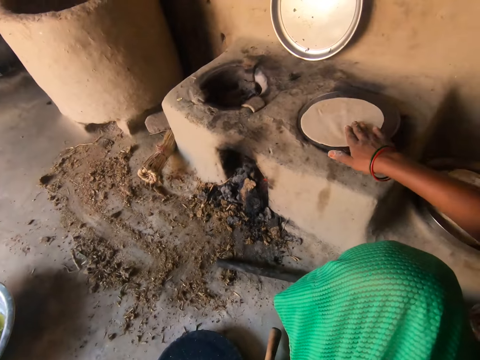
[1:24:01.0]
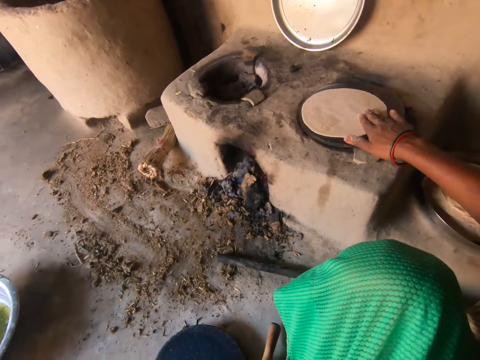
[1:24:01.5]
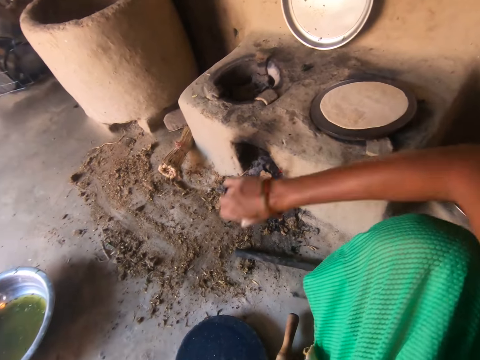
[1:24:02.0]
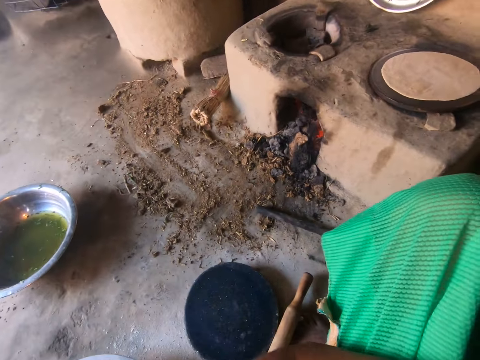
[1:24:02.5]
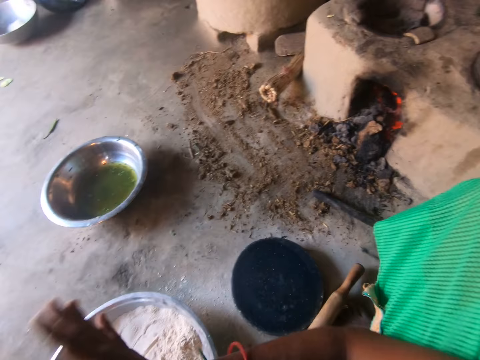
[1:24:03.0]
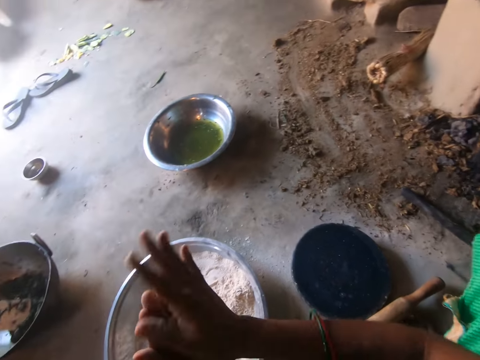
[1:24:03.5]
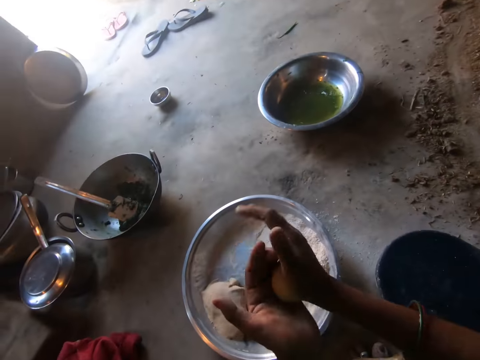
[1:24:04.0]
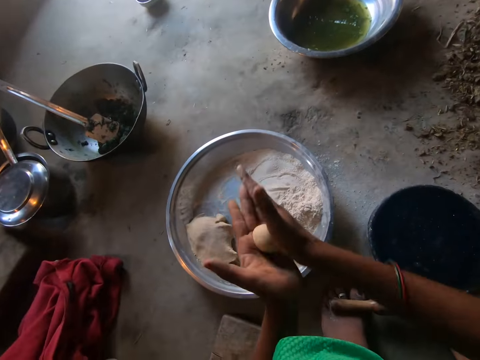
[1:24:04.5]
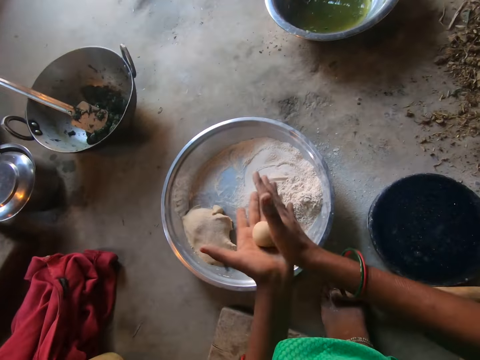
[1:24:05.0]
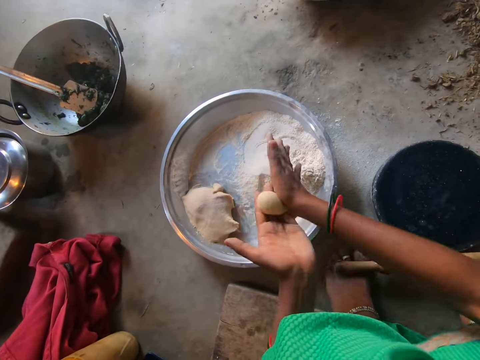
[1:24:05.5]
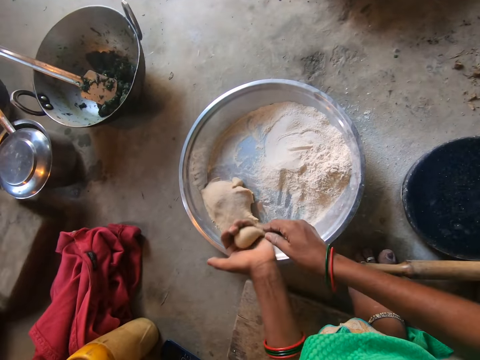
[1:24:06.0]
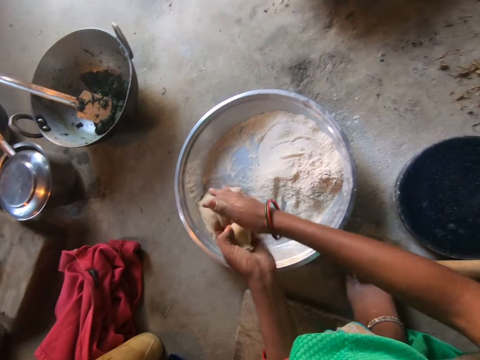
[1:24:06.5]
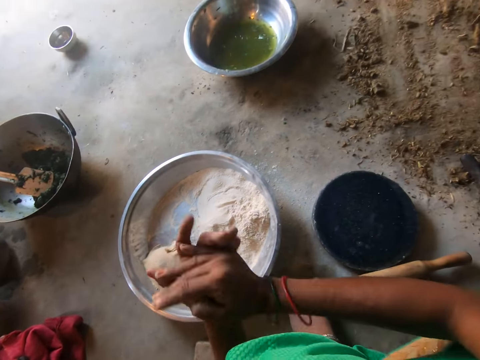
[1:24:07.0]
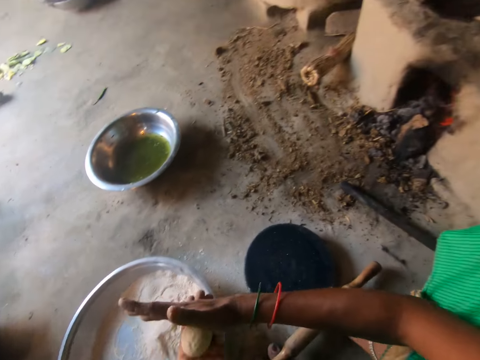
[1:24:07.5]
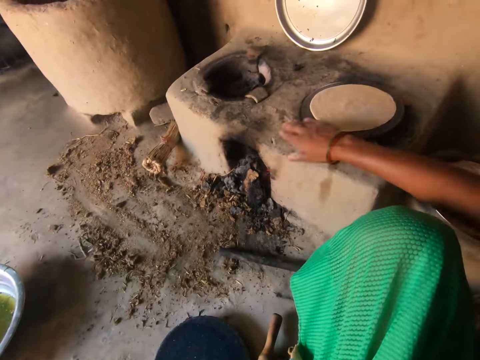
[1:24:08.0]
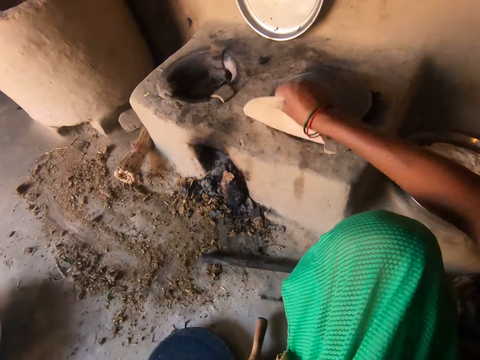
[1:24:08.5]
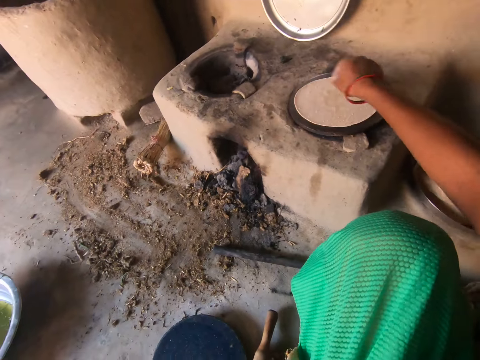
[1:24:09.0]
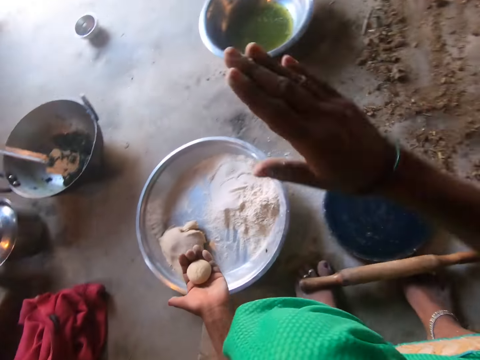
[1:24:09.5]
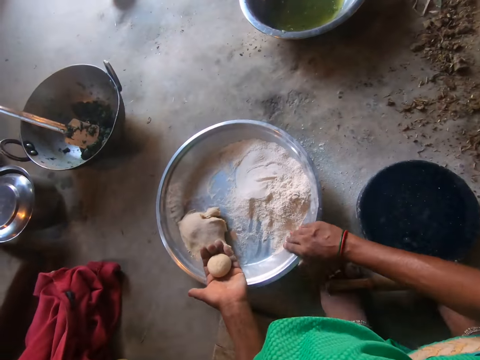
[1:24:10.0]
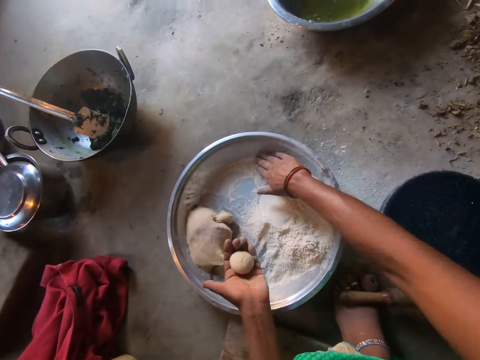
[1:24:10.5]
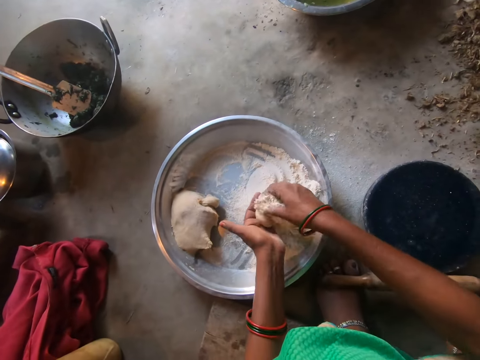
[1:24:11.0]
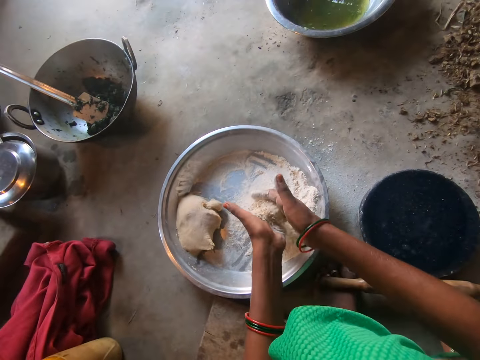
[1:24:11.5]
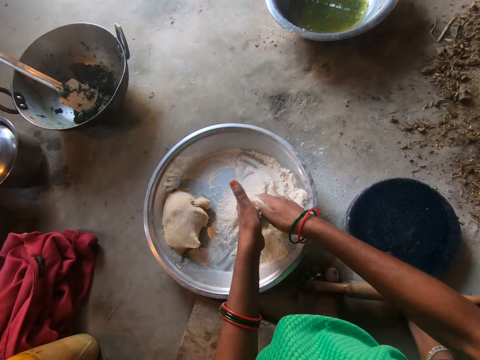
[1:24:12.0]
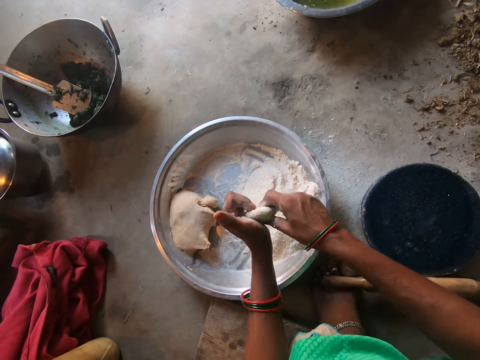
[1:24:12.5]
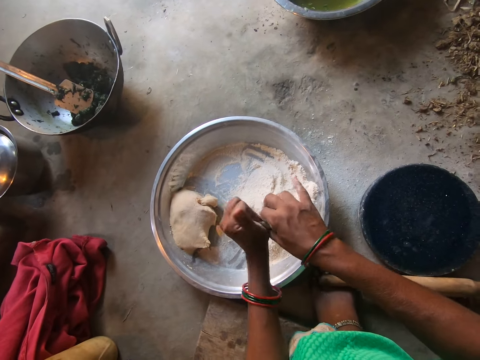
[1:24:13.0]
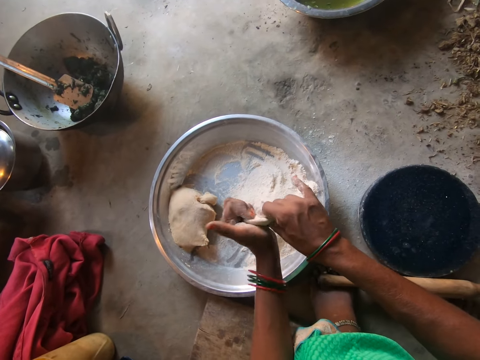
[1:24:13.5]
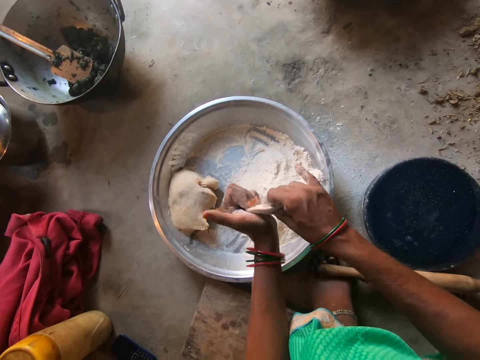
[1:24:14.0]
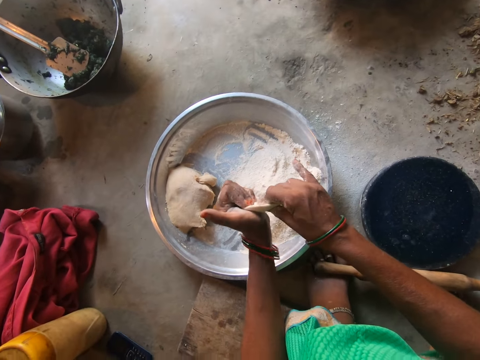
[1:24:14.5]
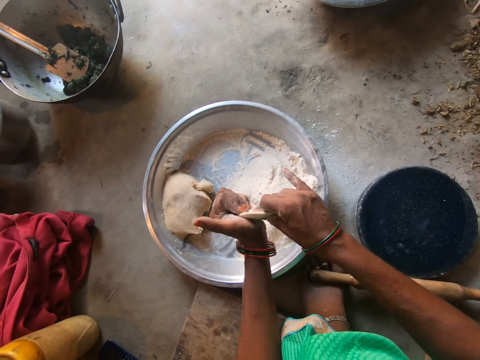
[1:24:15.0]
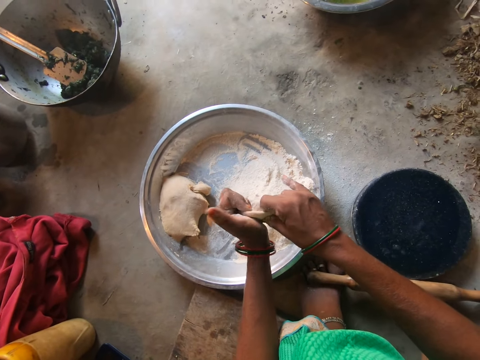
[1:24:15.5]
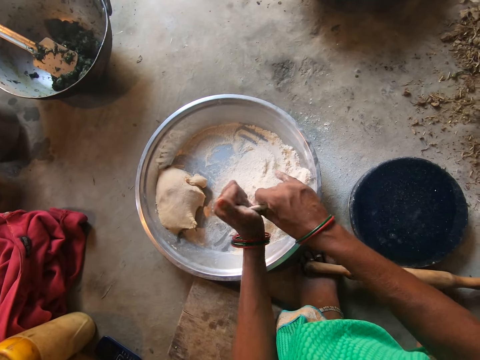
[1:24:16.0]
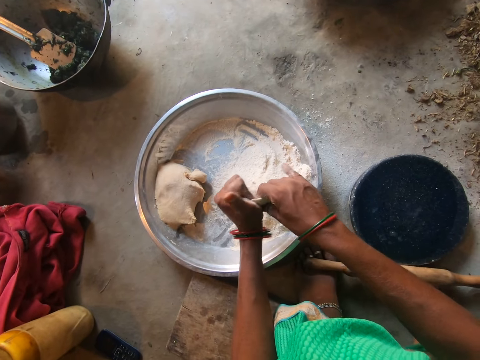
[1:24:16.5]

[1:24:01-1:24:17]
The camera wearer adjusts the dough on the hot plate with her right hand. She rubs the dough in her palms. She drops some dough in the basin with her right hand. She rubs the dough in her palms. She turns over the dough on the hot plate with her right hand. She kneads the dough with both hands. She puts flour on the dough. She rolls the dough round.

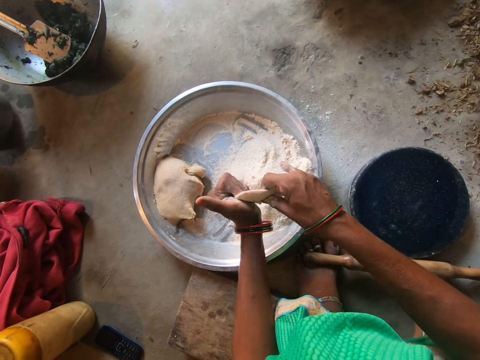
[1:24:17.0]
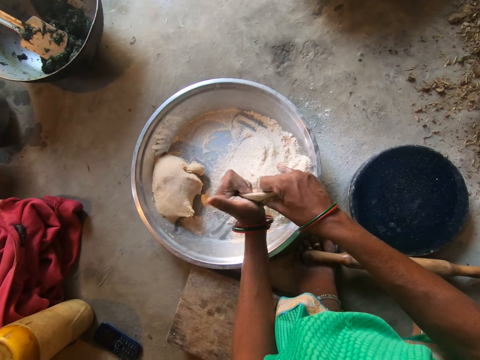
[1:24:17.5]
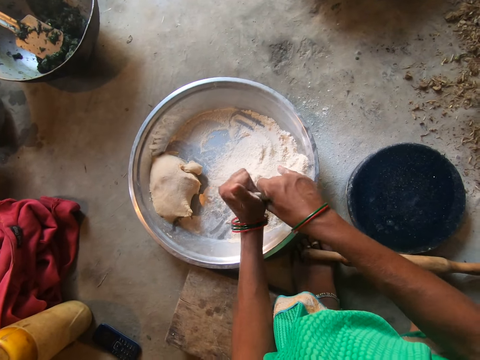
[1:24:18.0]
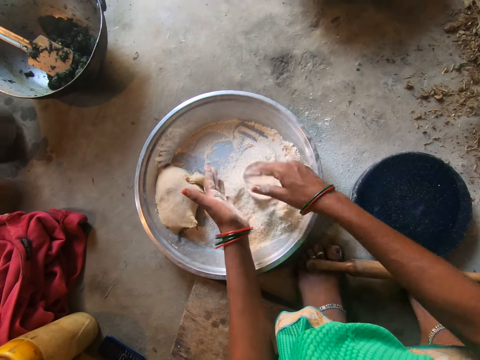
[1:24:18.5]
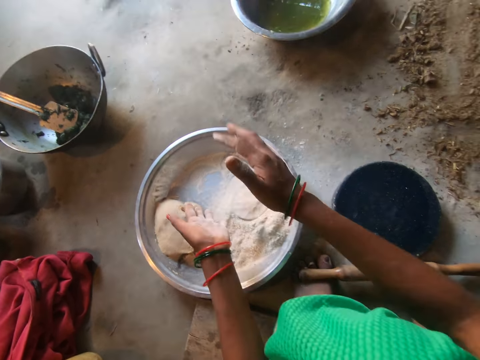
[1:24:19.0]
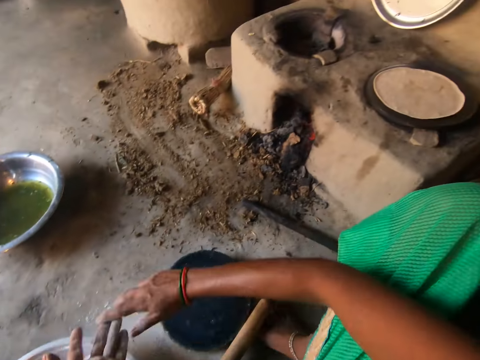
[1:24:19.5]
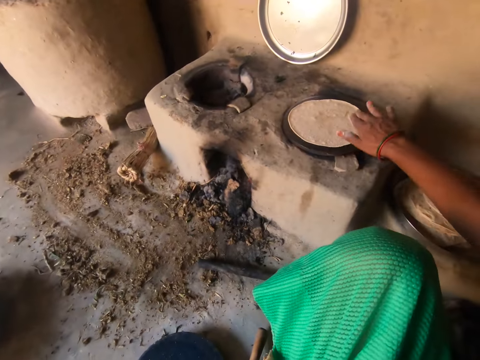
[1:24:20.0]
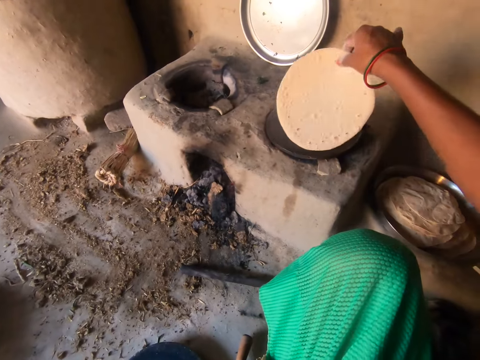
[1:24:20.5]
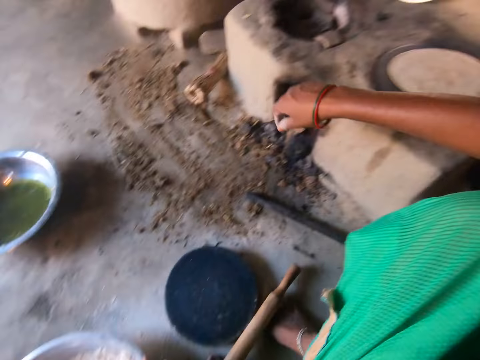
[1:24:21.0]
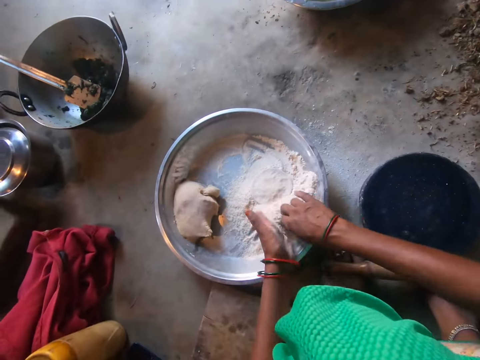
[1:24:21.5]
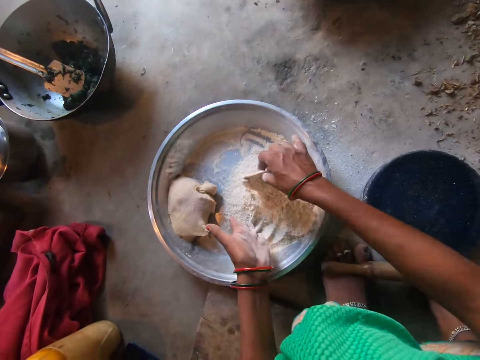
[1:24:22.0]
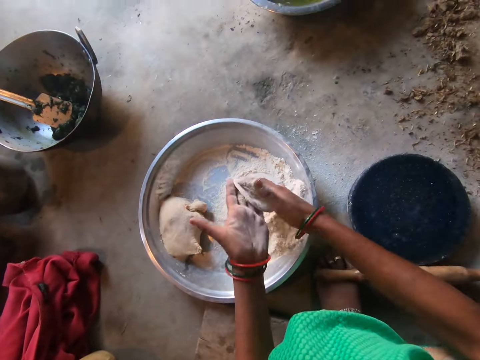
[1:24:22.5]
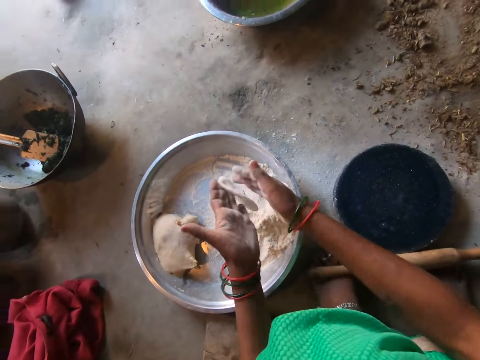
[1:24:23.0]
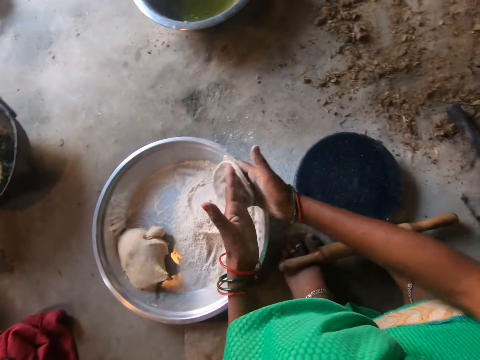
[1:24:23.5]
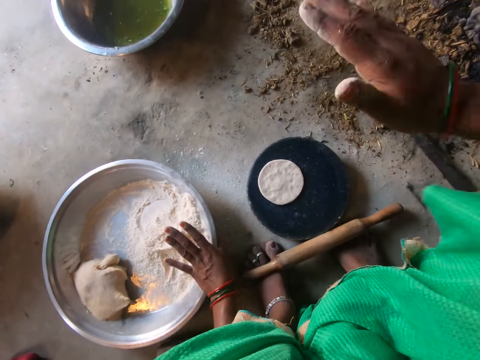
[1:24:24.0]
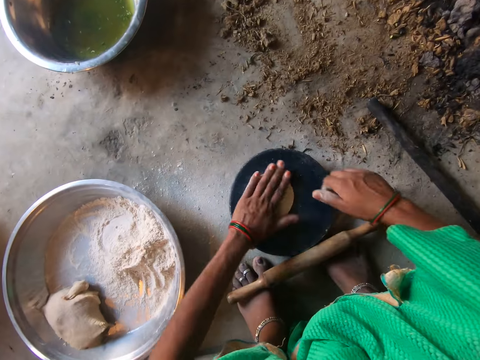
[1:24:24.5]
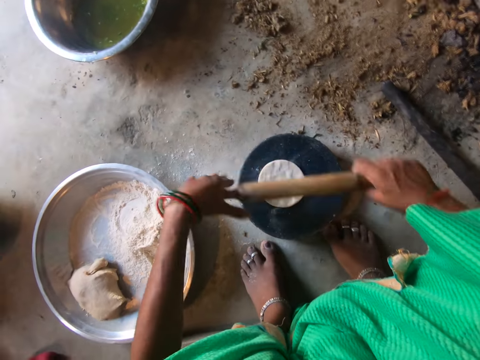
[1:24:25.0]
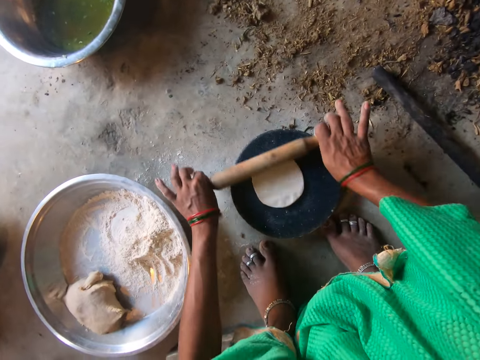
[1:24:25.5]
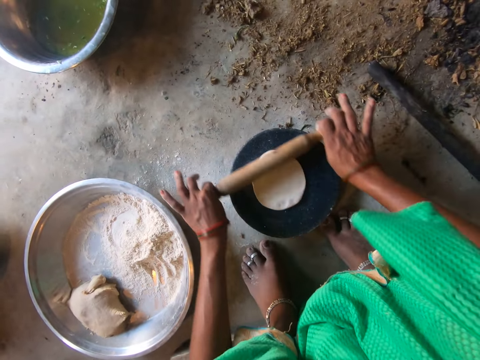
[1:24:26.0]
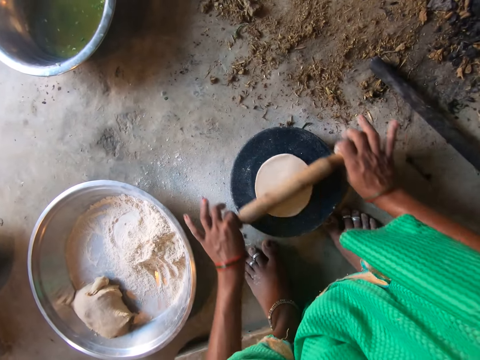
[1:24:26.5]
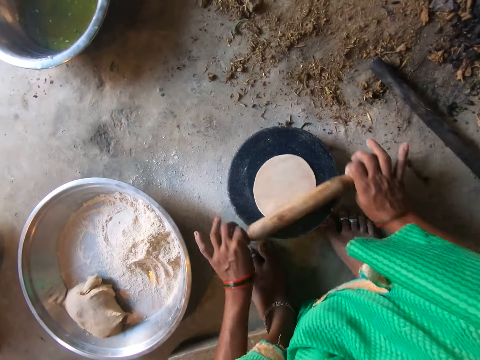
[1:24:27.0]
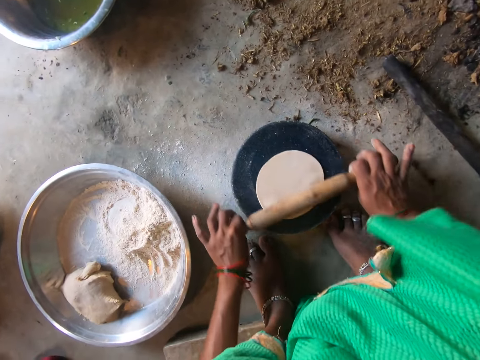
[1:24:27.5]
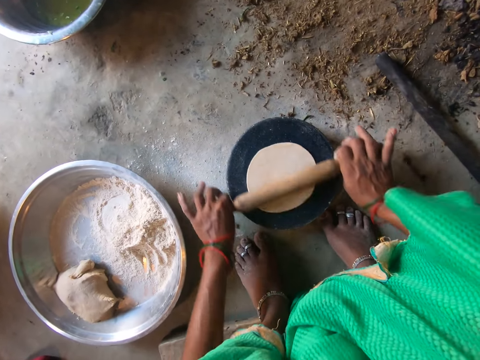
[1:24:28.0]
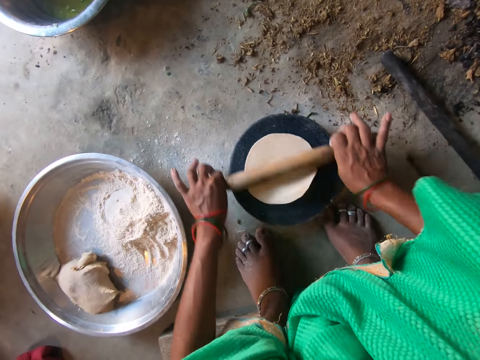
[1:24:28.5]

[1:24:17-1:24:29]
The camera wearer drops the dough. She dusts her hands. She turns the flat bread to the other side. She adjusts the dough on the hot plate with her right hand. She kneads the dough with both hands. She drops the dough on the pan with her right hand. She beats the dough on the pan with her right hand. She beats the dough on the pan with her left hand. She picks up the rolling pin from the floor with her right hand. She rolls the dough on the pan with the rolling pin.
